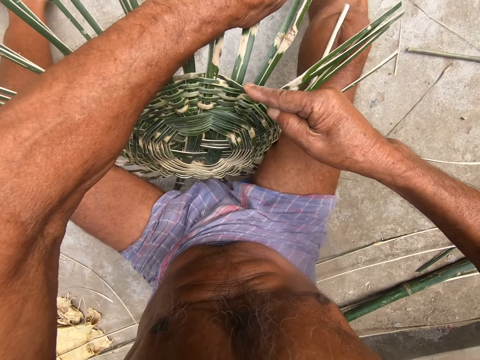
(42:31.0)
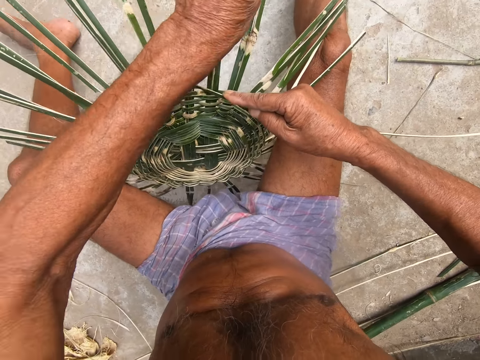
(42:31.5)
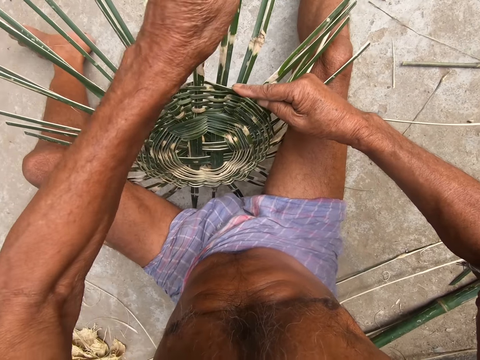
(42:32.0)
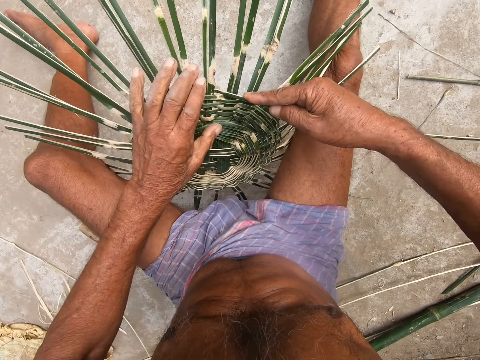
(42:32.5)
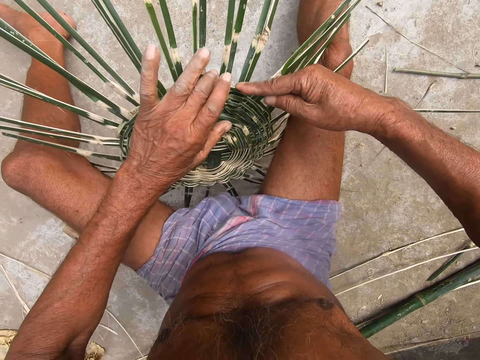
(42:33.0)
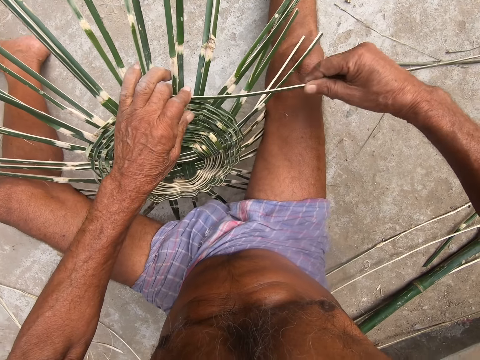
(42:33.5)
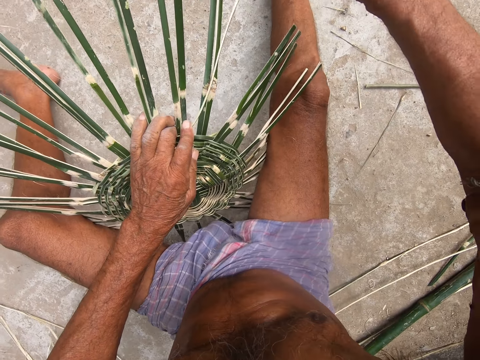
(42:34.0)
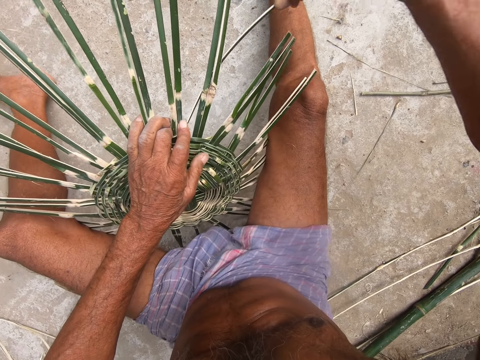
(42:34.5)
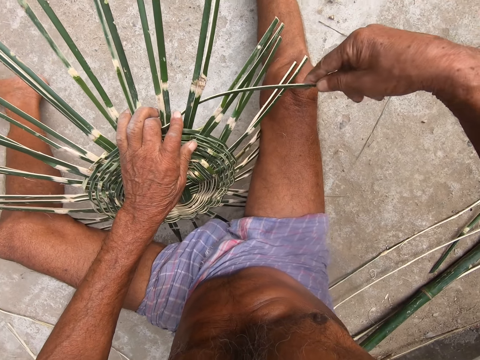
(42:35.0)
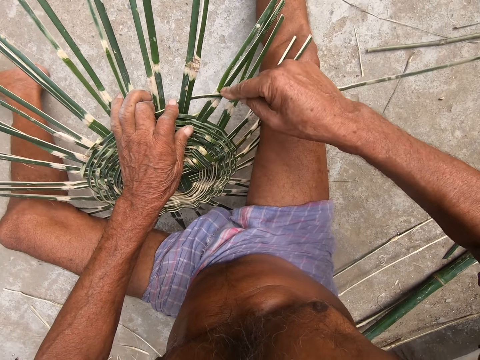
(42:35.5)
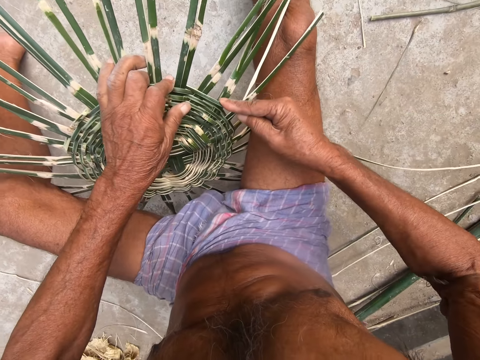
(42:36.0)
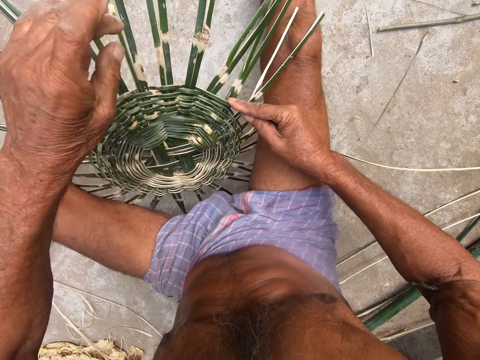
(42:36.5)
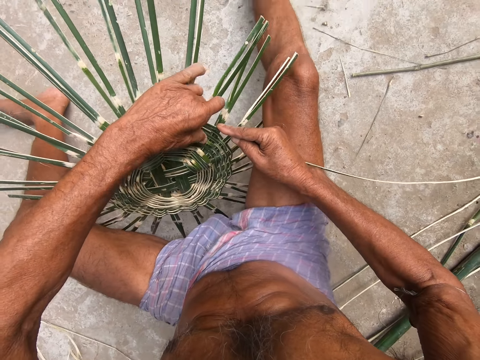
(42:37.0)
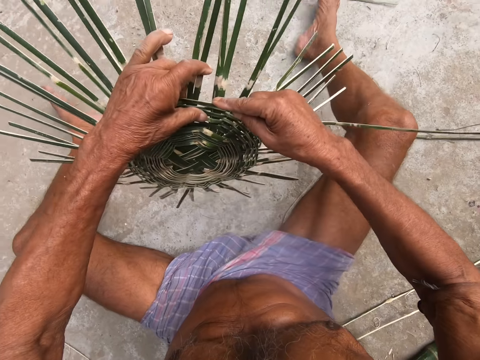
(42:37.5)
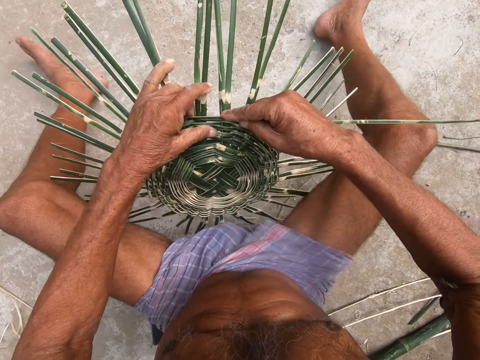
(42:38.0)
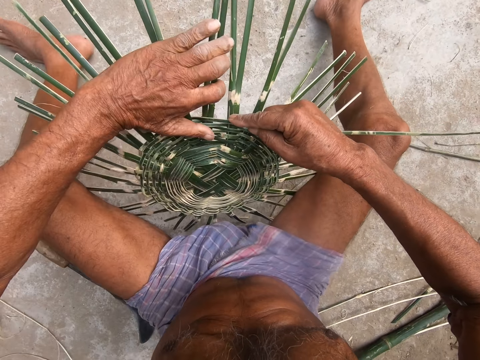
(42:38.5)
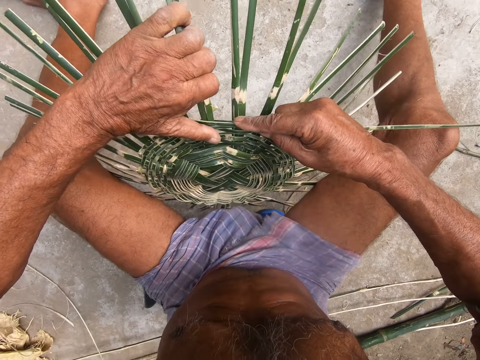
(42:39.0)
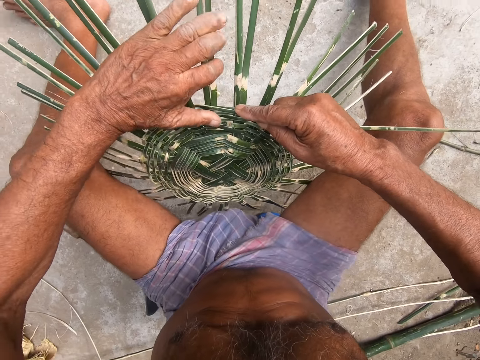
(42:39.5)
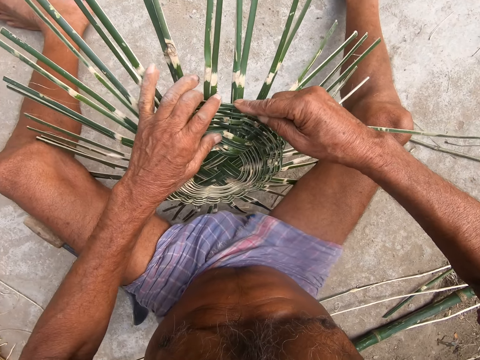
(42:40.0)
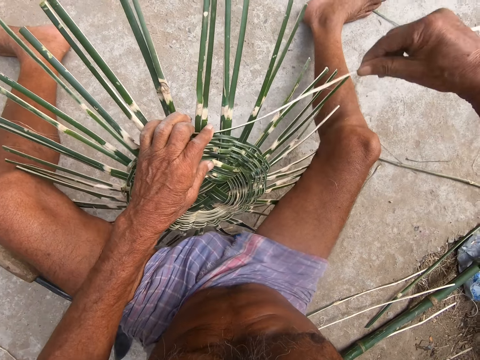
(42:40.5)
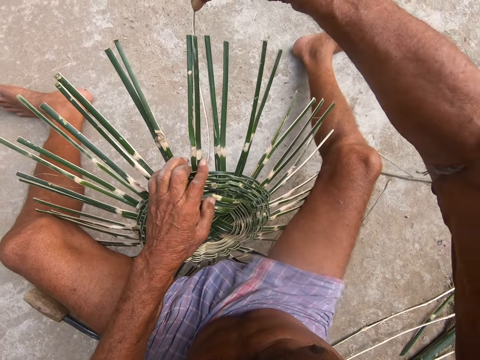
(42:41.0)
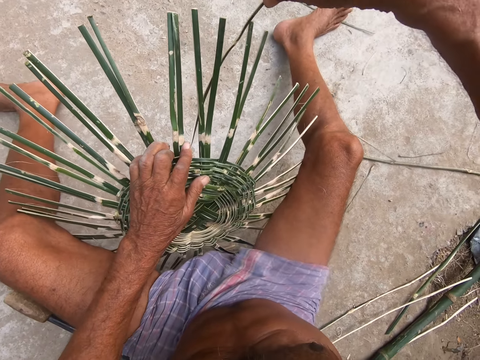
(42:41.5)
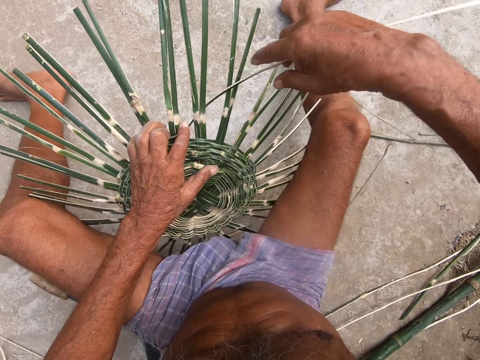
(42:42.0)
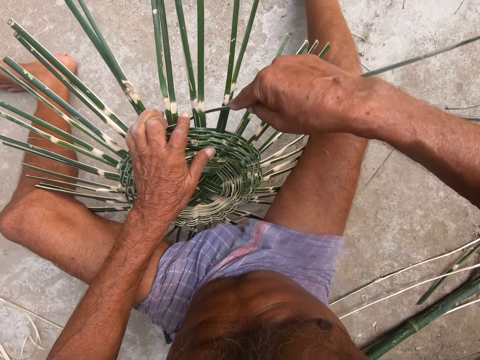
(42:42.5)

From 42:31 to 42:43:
The camera wearer holds the weaved bamboo strips with his left hand. He weaves the bamboo strip with his right hand. He moves the weaved bamboo strips on the floor with his left hand. He adjusts the bamboo strips with his left hand. He holds the weaved bamboo strips with his left hand. He weaves the bamboo strip with his right hand.

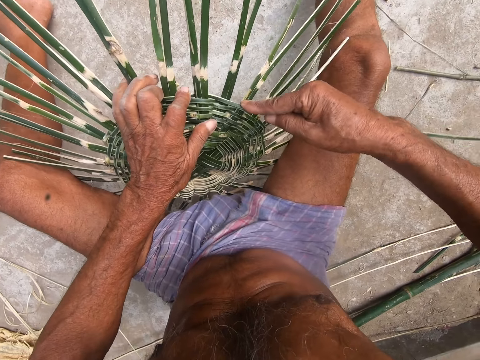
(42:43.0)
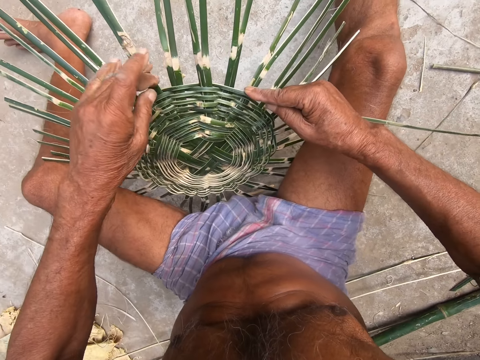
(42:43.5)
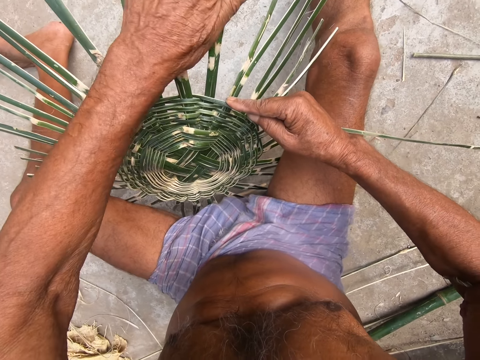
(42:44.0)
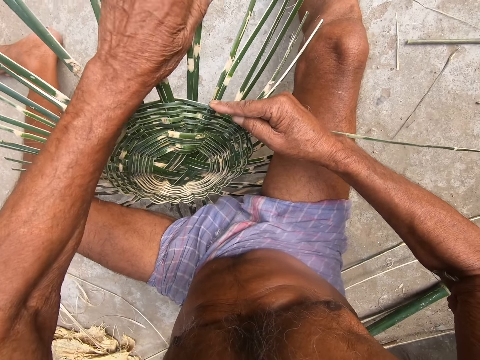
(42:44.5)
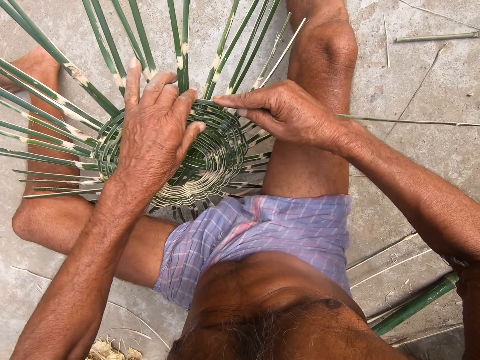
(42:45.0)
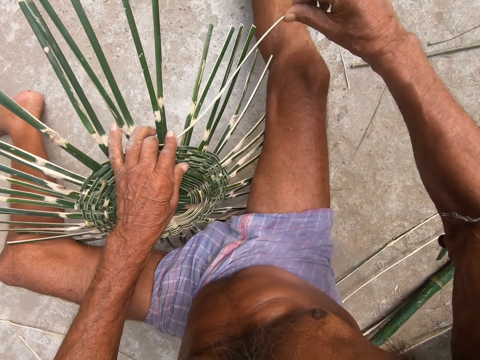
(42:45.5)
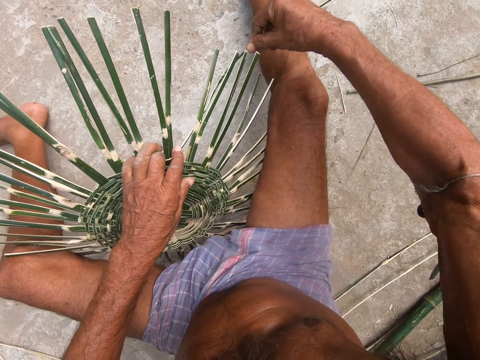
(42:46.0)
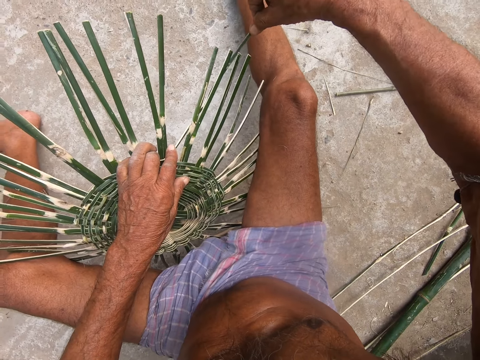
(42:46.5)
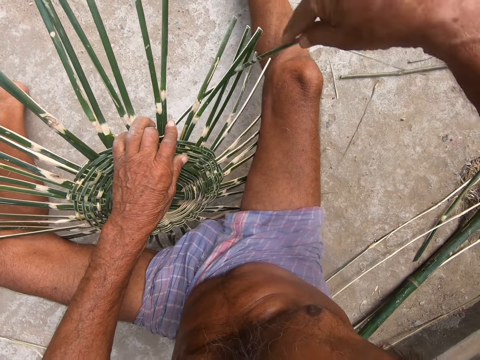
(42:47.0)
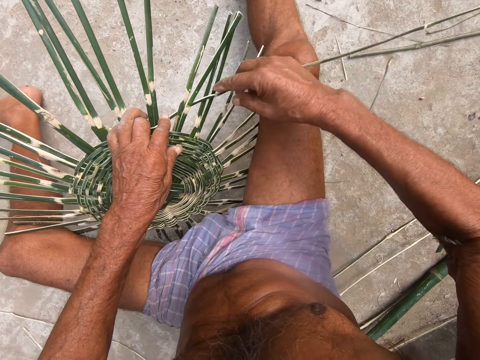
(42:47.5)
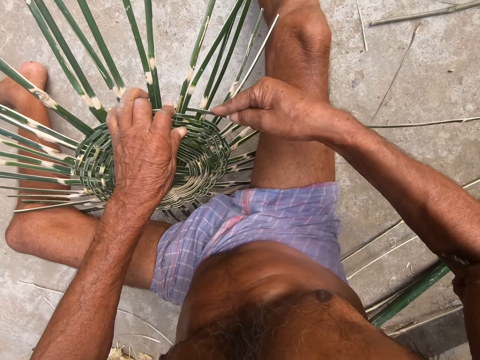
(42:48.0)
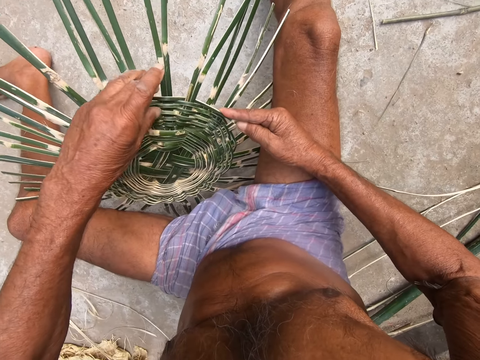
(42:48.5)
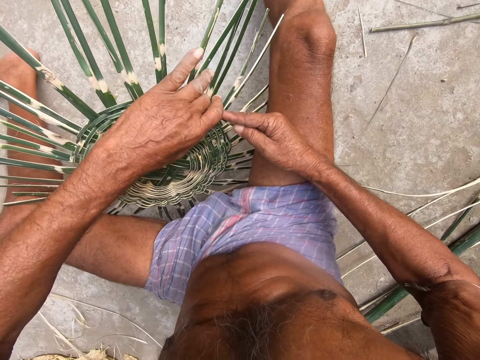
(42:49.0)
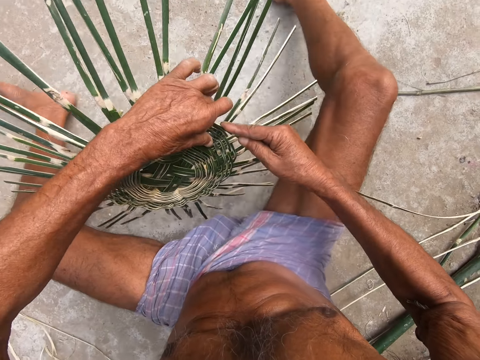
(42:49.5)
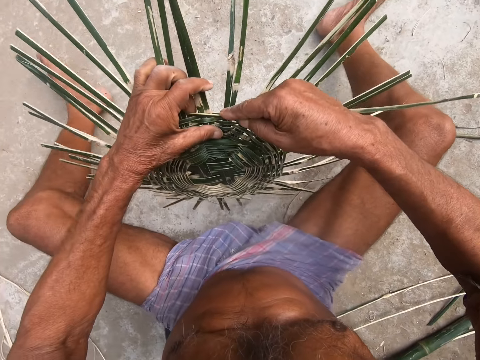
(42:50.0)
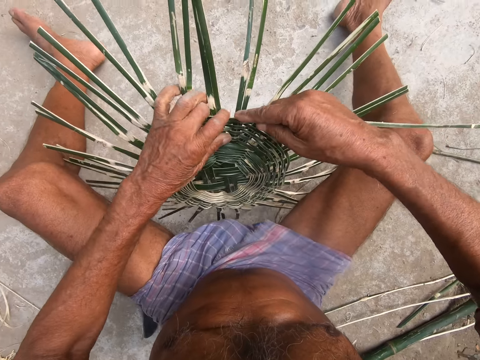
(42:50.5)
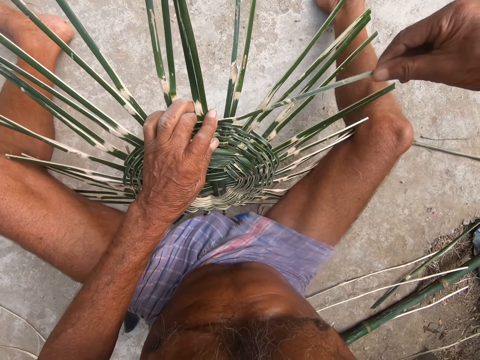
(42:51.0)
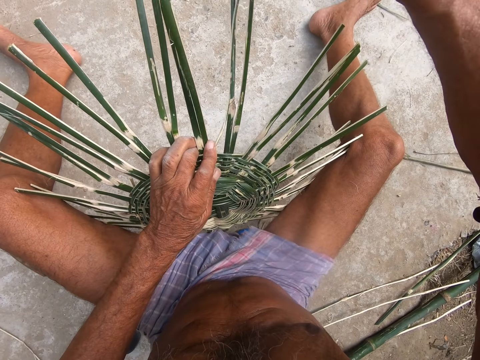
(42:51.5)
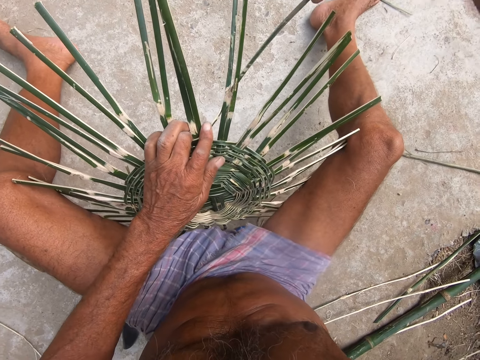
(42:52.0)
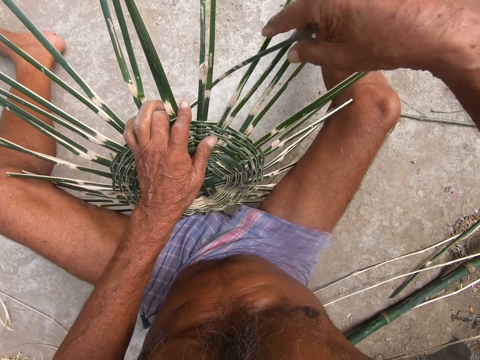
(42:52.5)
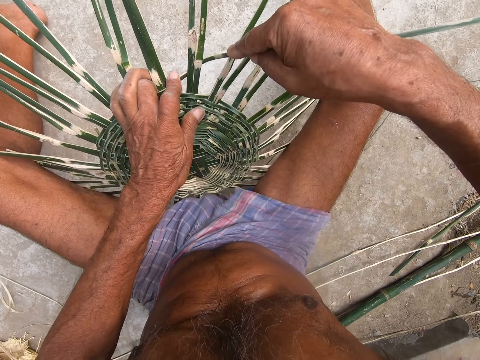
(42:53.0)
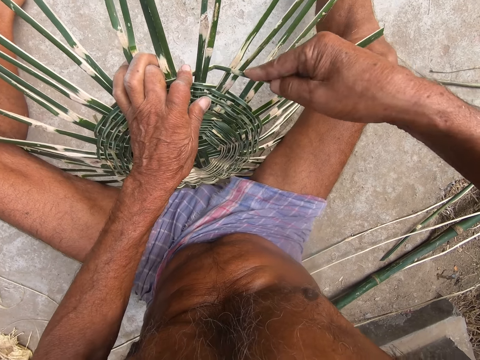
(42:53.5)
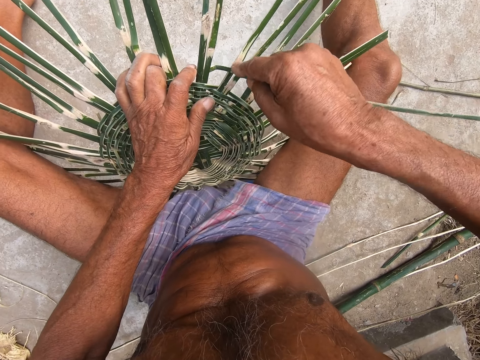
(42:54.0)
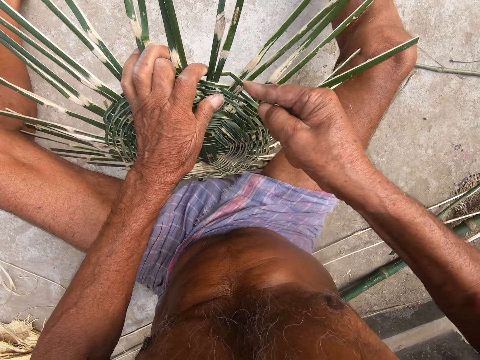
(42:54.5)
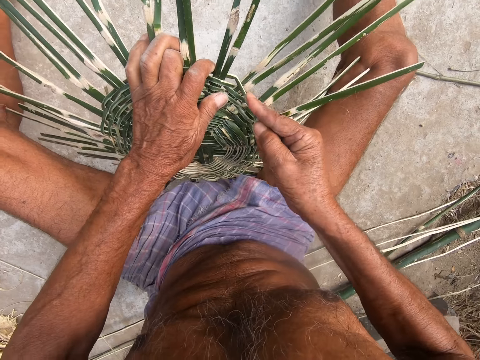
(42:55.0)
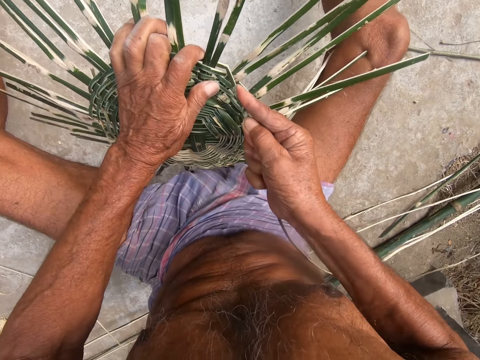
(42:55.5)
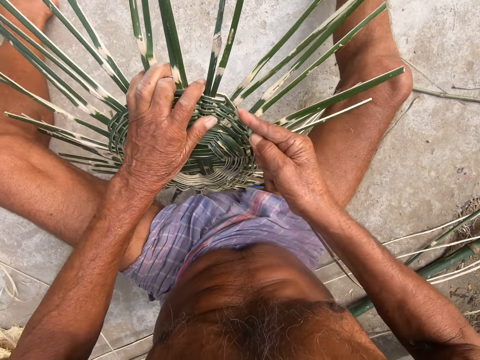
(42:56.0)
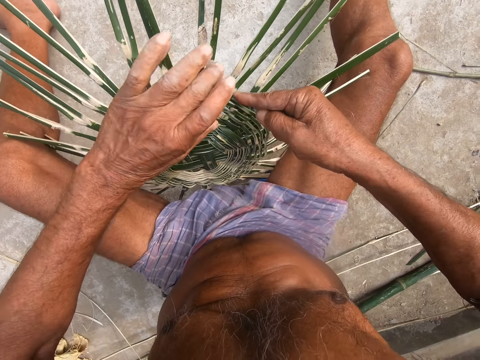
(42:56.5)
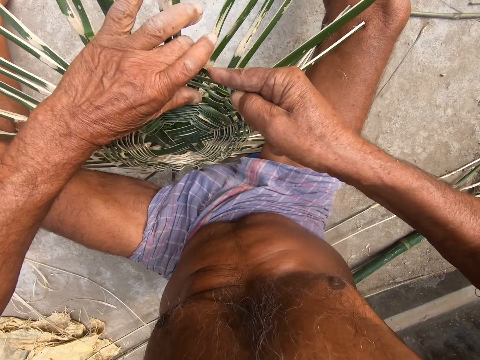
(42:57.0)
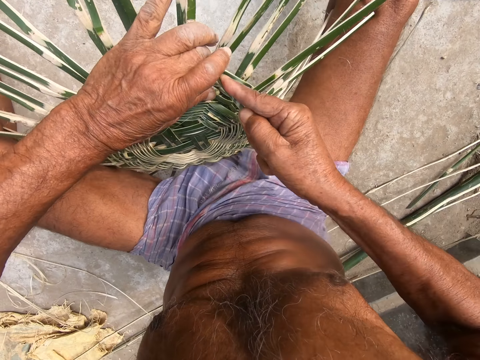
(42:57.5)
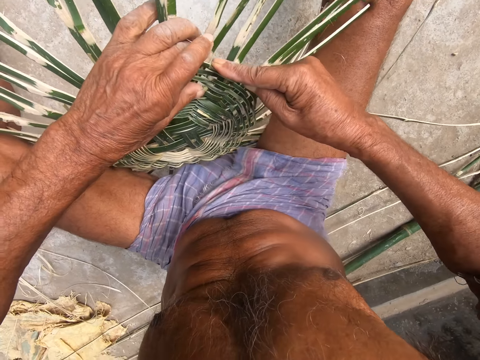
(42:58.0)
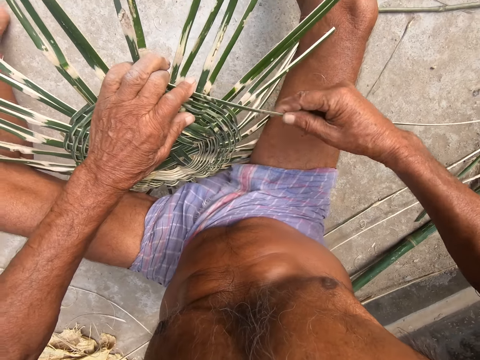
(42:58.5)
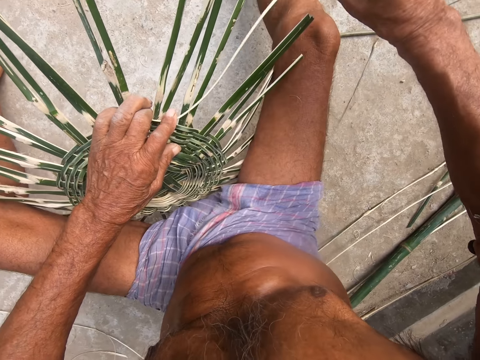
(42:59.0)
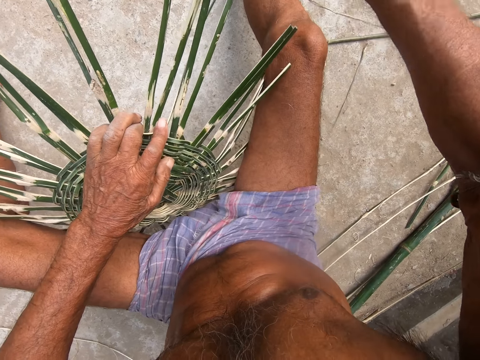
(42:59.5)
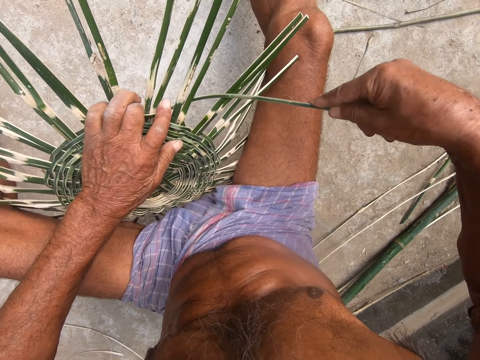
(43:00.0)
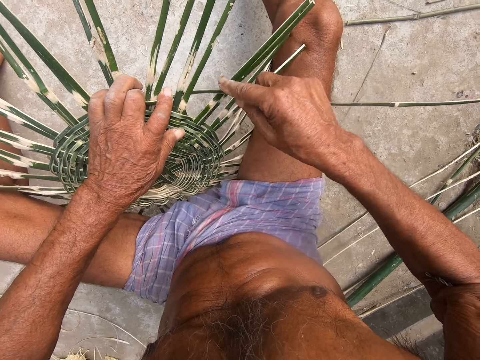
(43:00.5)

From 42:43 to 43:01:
The camera wearer adjusts the bamboo strips with his left hand. He holds the weaved bamboo strips with his left hand. He weaves the bamboo strip with his right hand. He moves the weaved bamboo strips on the floor with his left hand. He weaves the bamboo strip with his right hand. He holds the weaved bamboo strips with his left hand. He weaves the bamboo strip with his right hand.
